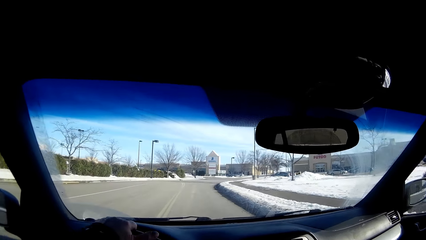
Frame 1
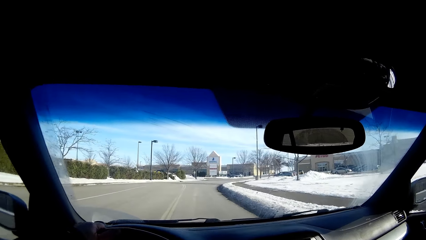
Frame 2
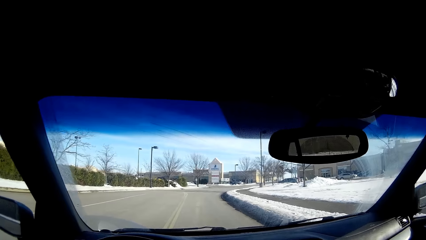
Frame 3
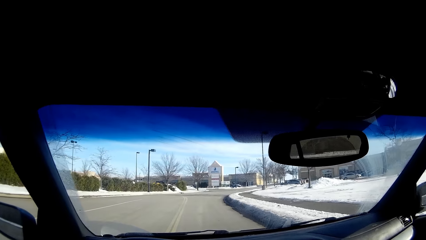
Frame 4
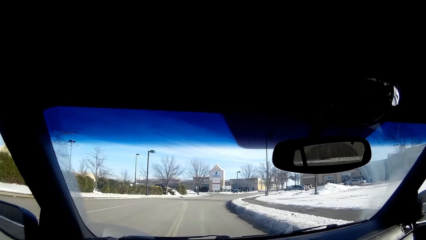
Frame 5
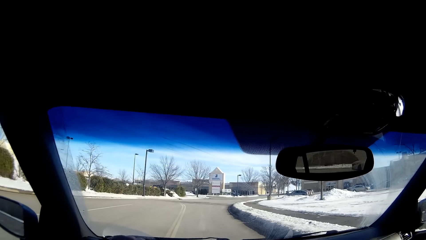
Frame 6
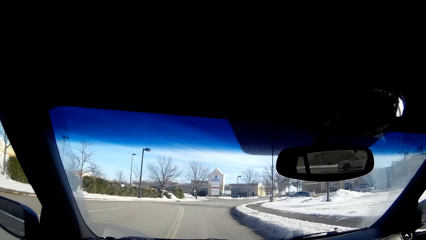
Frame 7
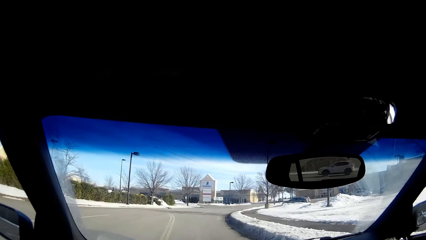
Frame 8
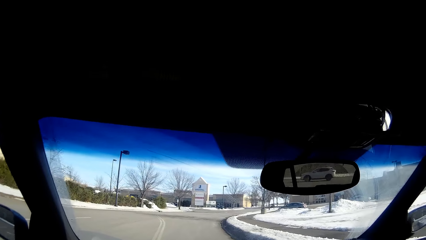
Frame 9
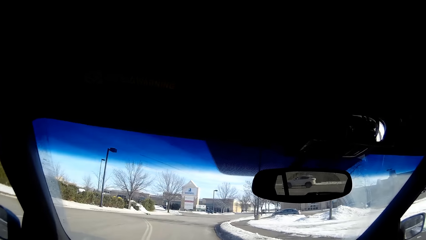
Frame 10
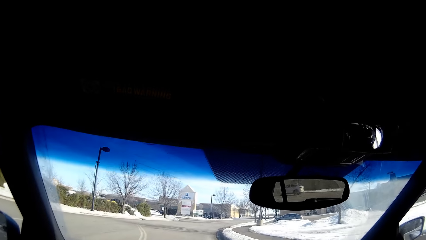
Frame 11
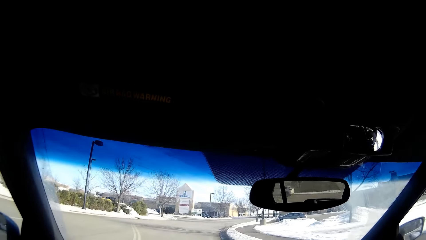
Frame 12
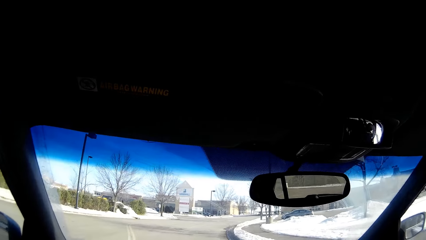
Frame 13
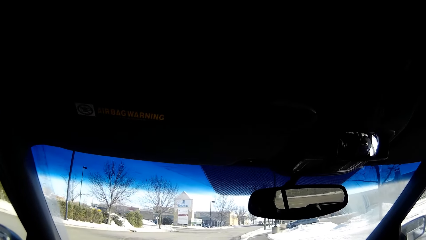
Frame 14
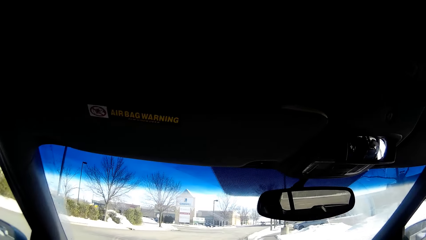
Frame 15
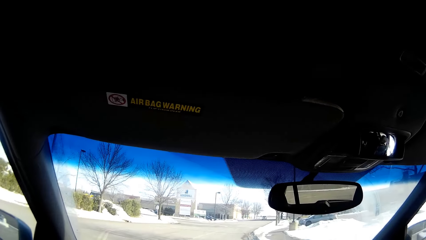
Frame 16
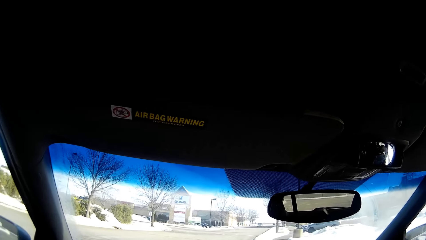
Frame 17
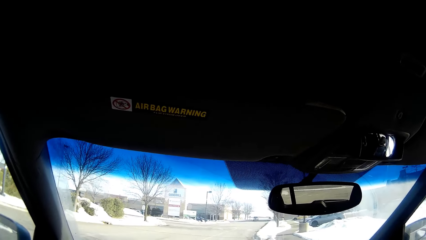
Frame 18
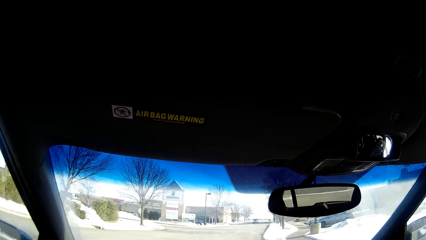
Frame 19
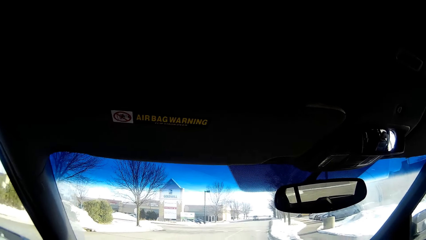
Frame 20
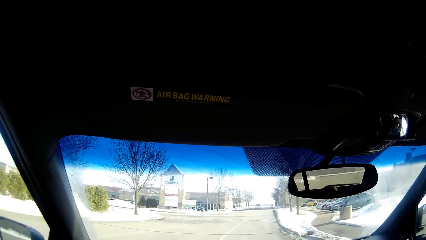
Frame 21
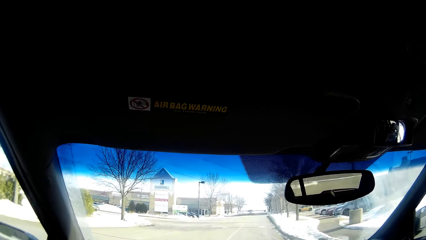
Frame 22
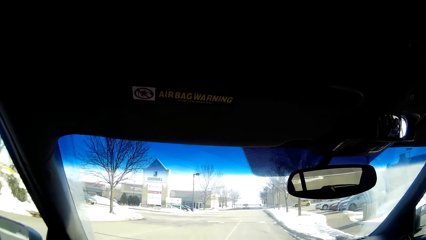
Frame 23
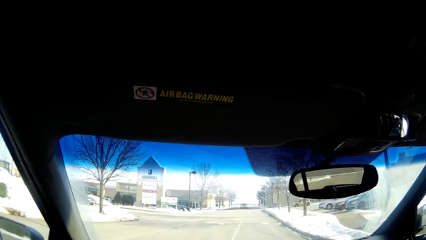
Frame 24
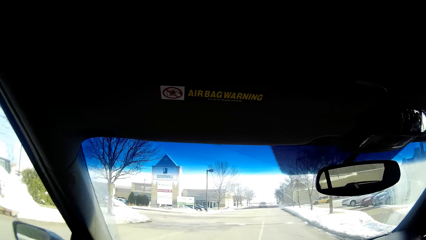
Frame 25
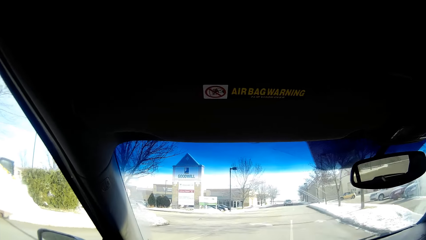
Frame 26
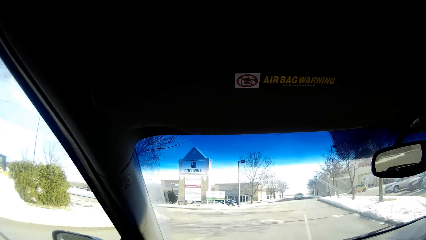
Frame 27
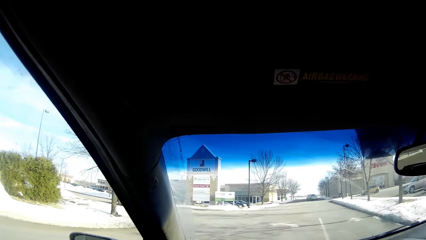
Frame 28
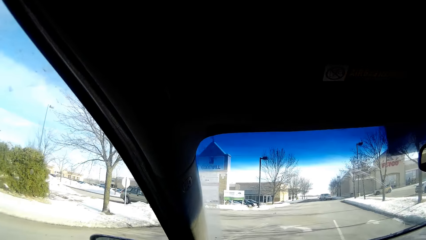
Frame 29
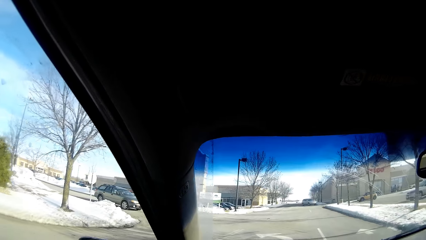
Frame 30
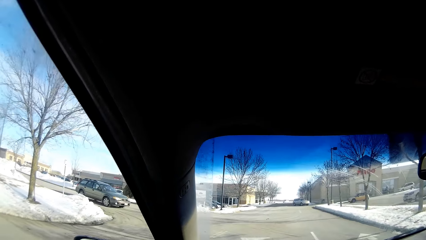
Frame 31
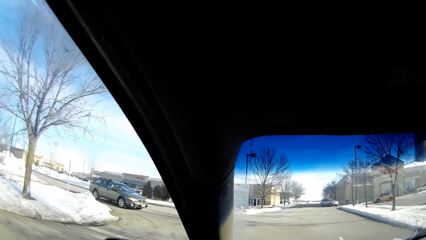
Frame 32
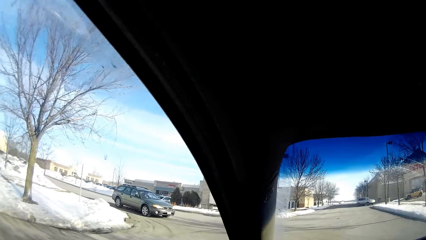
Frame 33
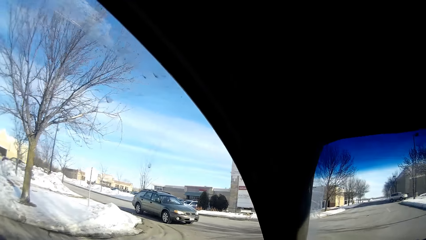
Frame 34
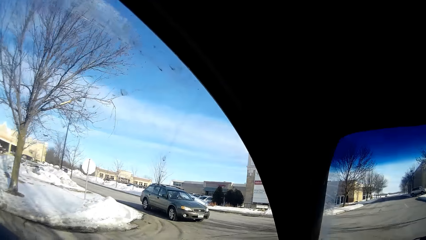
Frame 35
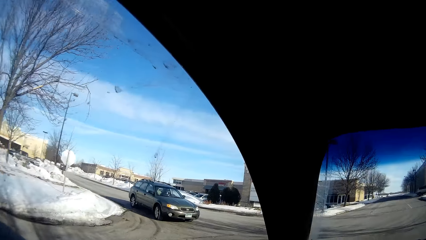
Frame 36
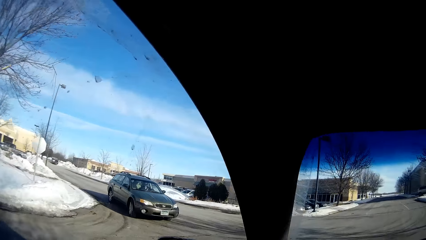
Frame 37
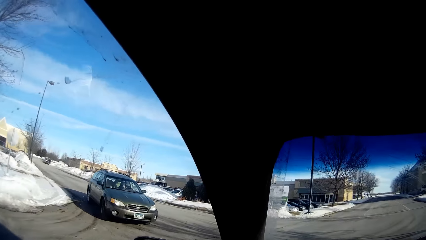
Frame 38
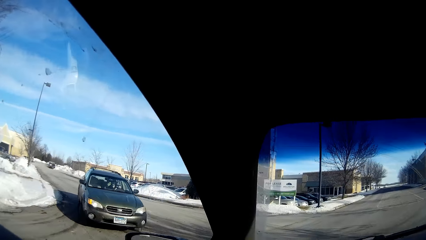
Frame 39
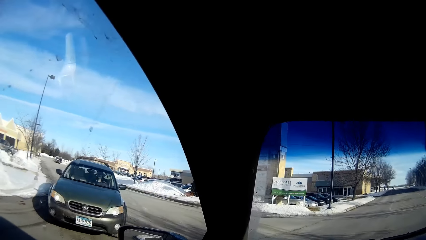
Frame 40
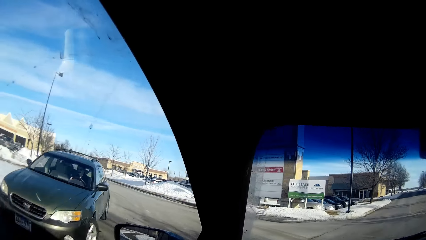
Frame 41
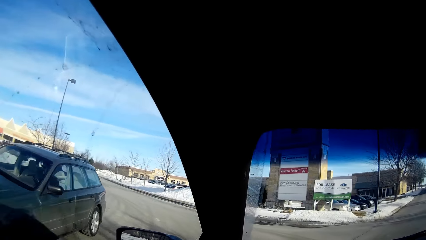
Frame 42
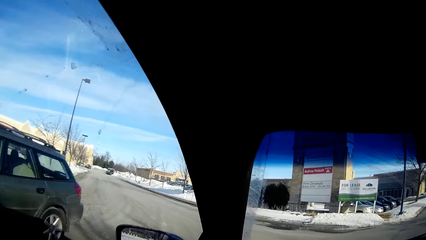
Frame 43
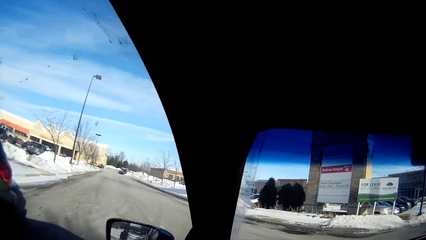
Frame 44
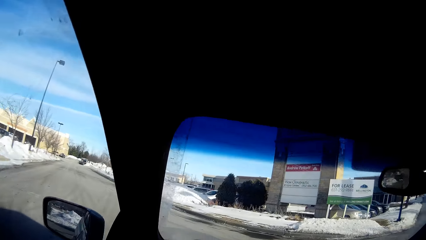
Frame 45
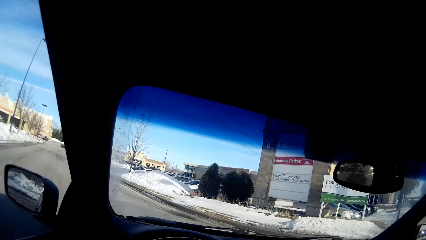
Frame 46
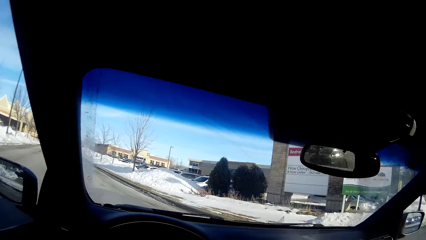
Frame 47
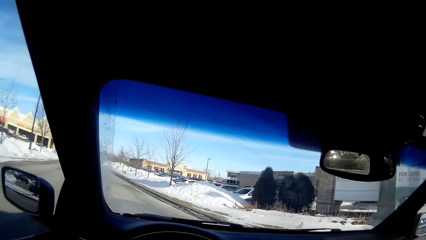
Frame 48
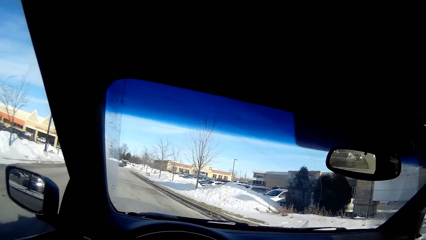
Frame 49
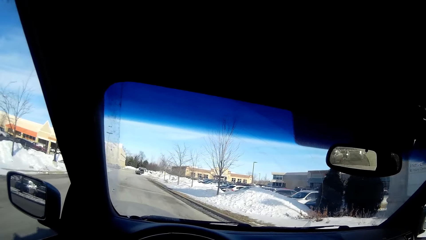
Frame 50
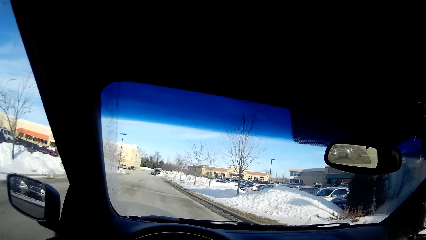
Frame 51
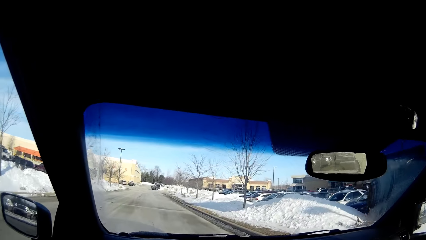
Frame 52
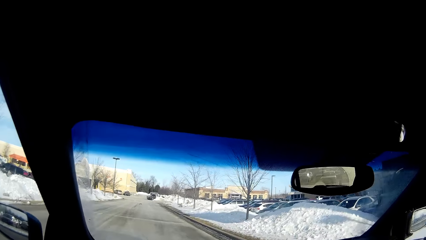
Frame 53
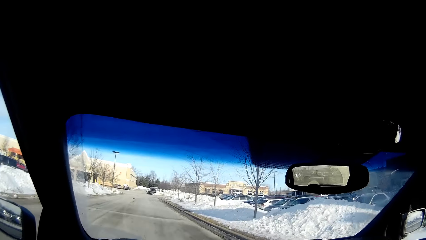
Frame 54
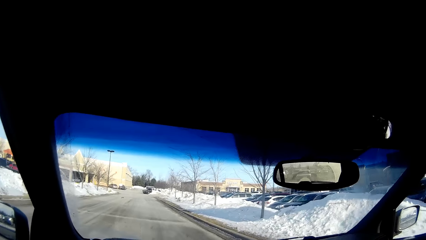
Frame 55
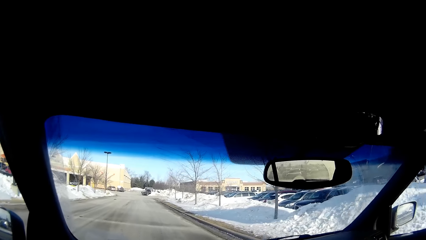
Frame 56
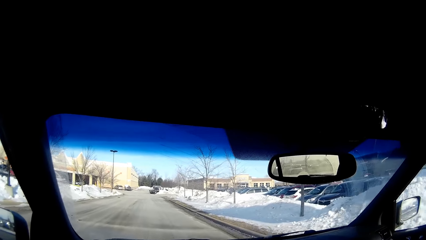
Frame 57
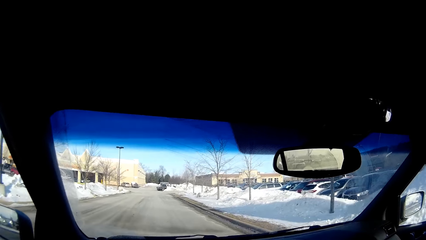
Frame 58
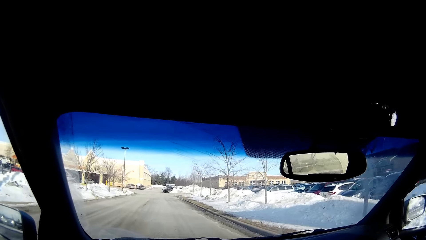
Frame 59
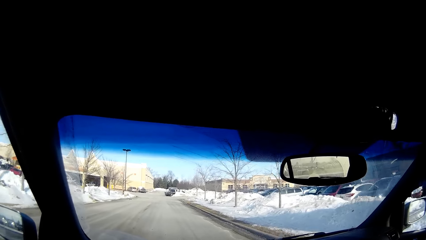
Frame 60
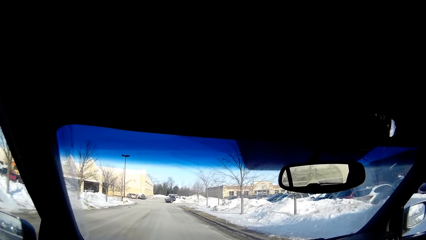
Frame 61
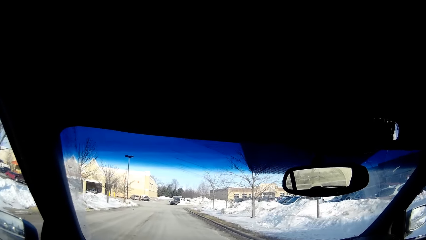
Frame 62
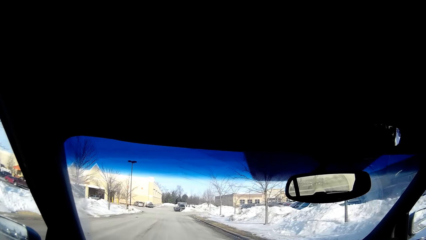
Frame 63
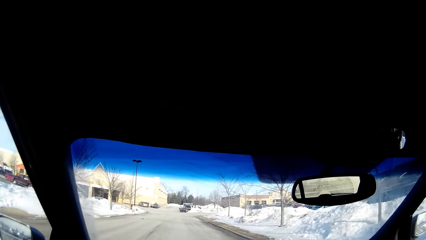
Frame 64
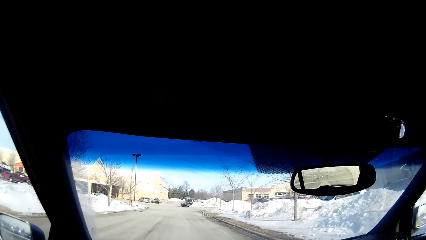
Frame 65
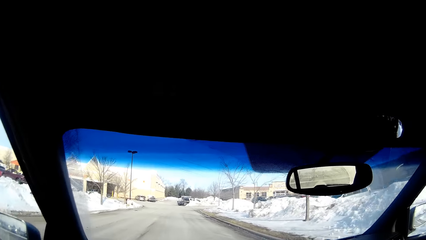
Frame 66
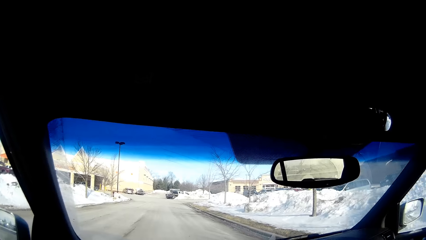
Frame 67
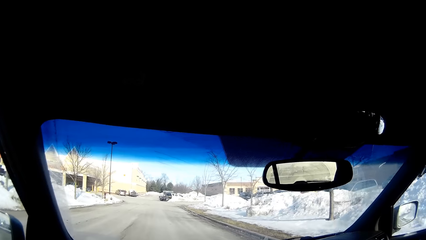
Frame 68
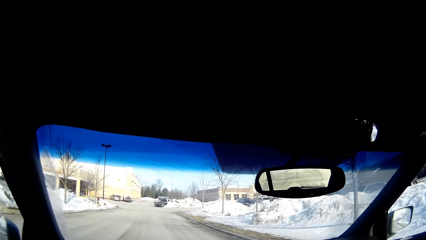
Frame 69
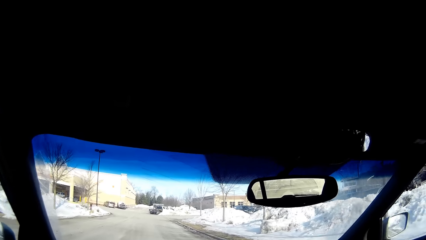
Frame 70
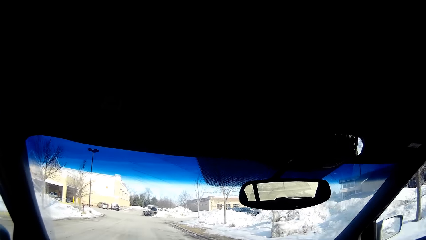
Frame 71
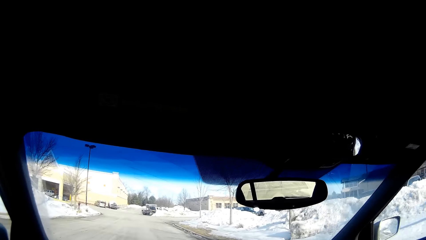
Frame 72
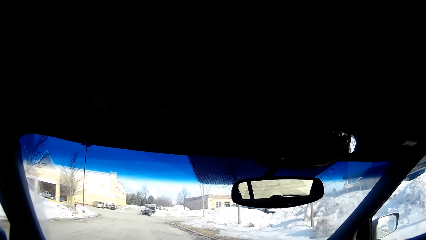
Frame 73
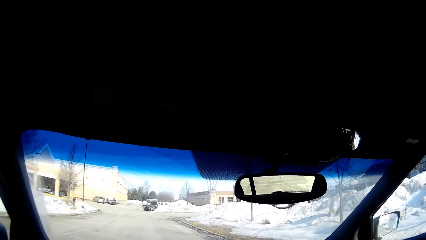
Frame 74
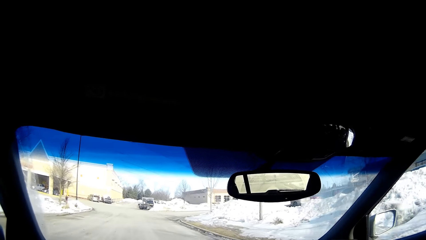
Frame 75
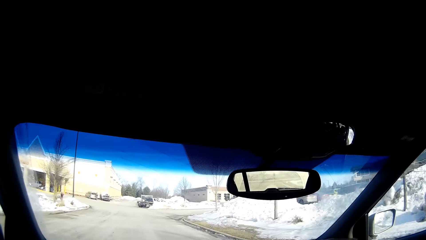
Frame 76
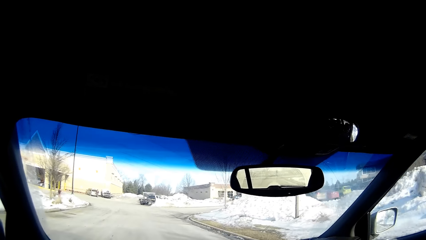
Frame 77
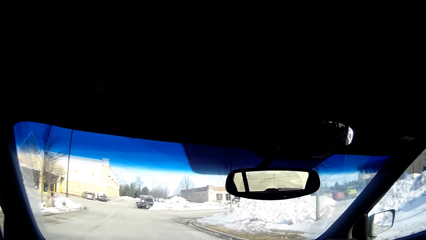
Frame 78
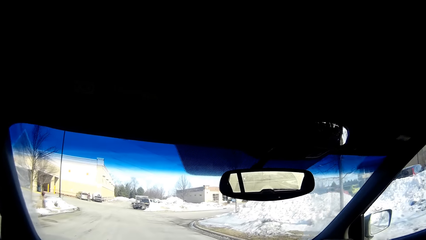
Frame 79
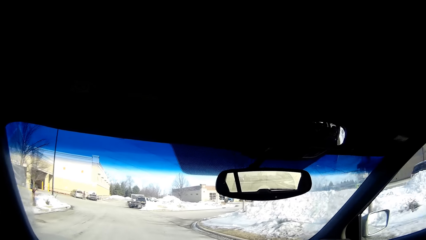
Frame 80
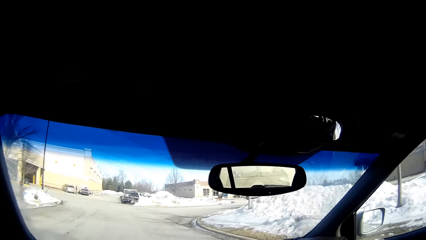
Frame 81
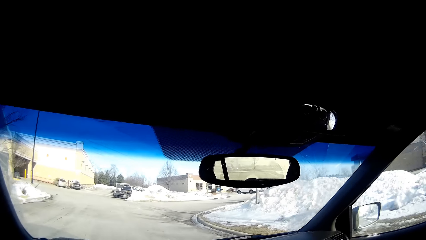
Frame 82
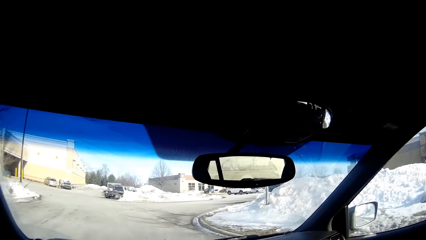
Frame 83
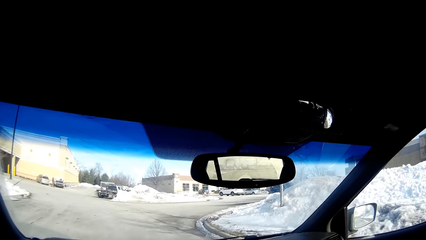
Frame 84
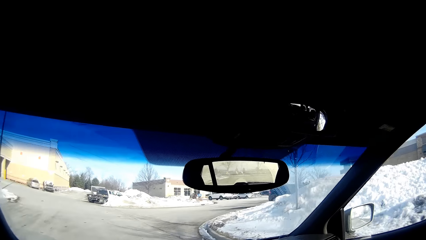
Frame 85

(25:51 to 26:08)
The camera wearer drives the car forward on the road. They drive the car past the corner. They drive the car forward on the road.
